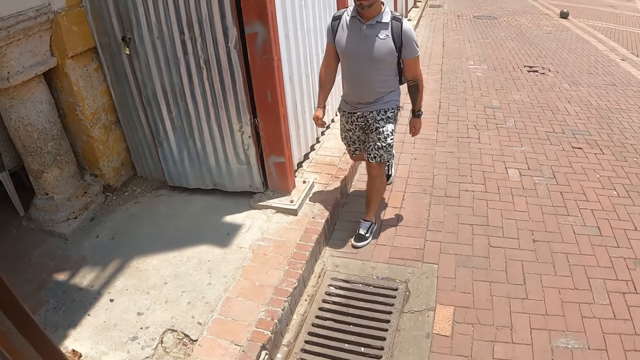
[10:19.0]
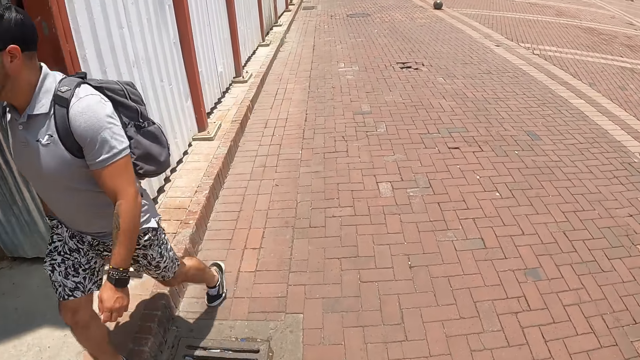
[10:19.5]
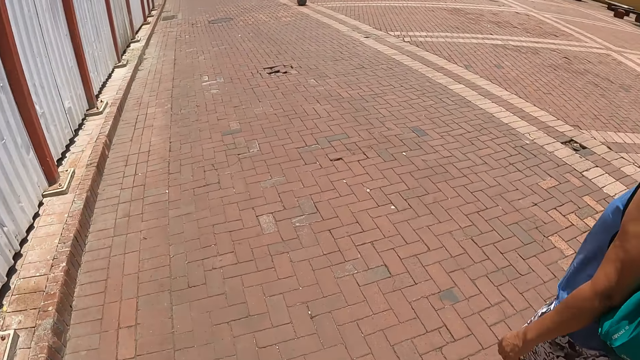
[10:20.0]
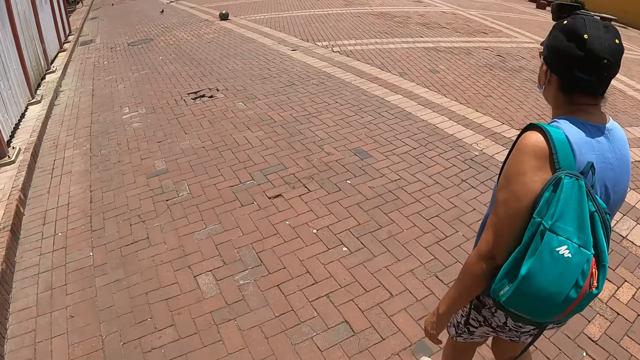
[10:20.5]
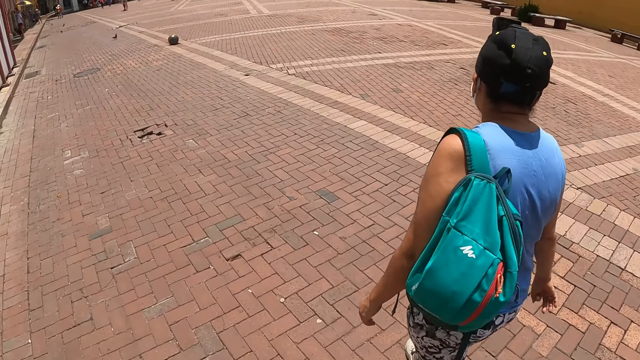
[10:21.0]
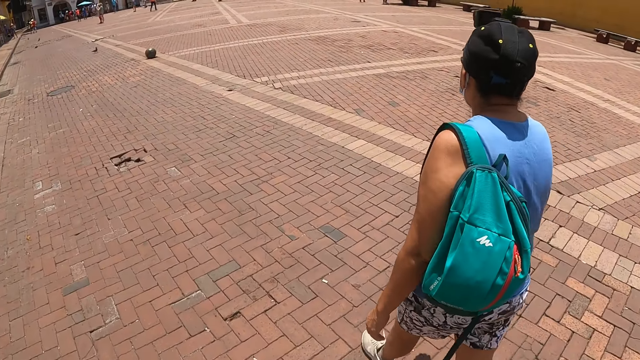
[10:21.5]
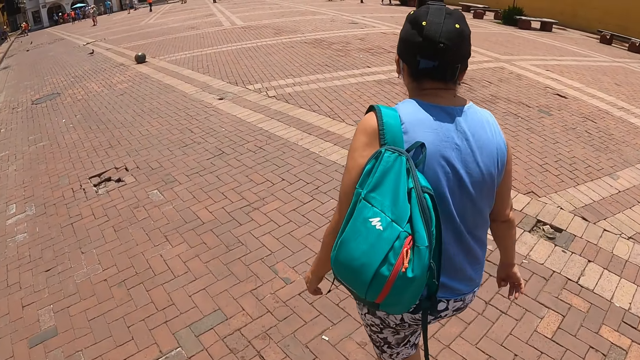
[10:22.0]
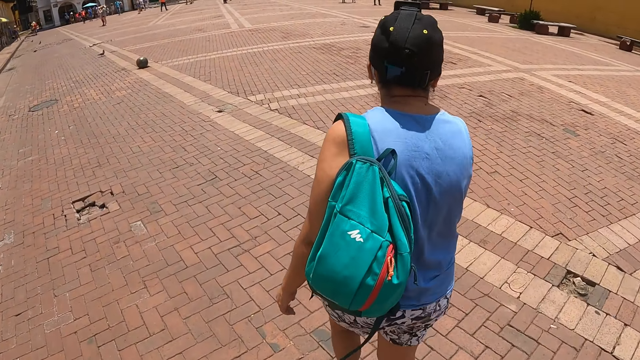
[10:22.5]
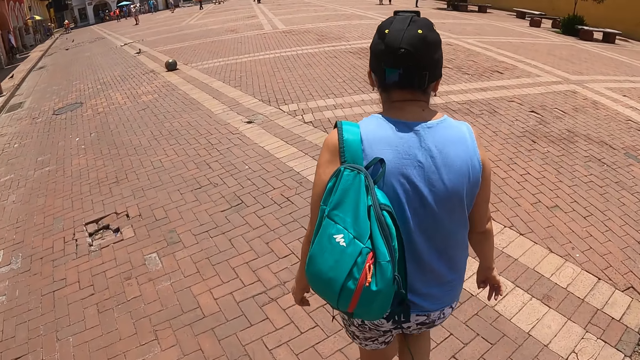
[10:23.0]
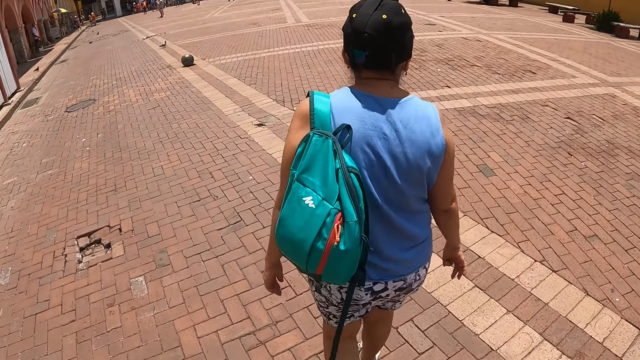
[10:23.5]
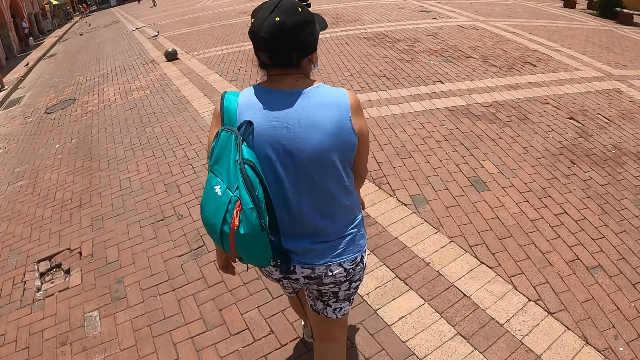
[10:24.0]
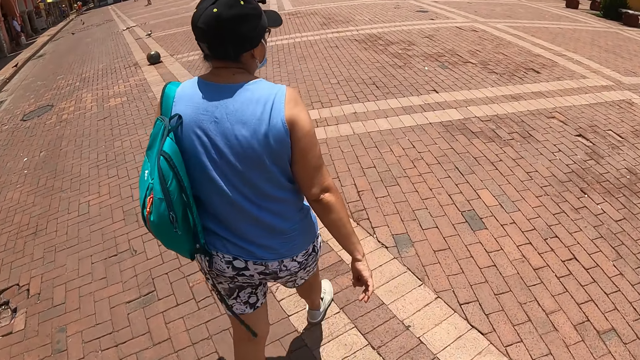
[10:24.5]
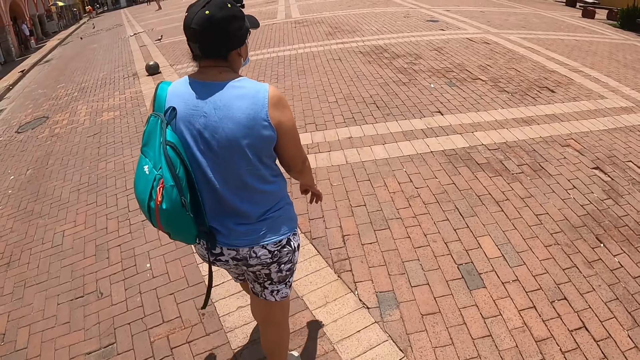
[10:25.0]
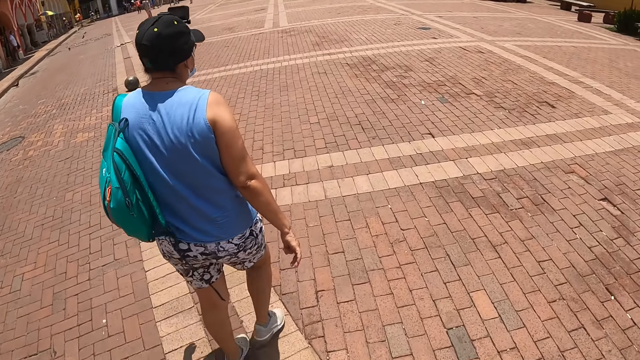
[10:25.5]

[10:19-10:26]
A woman walks on the road.

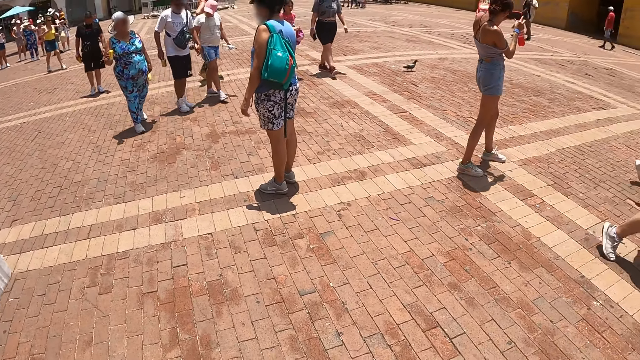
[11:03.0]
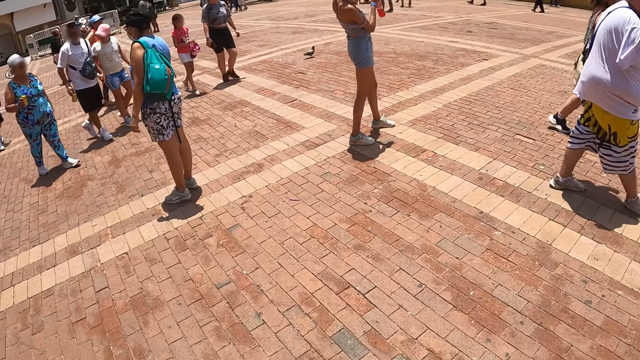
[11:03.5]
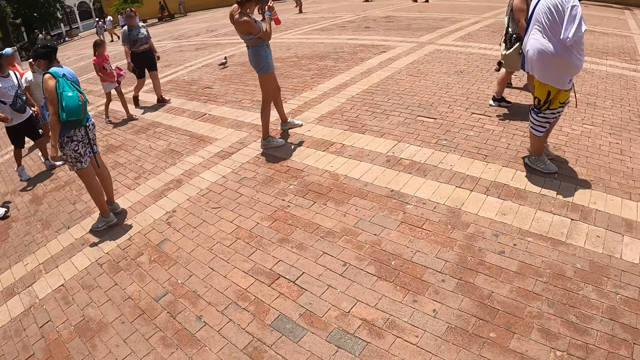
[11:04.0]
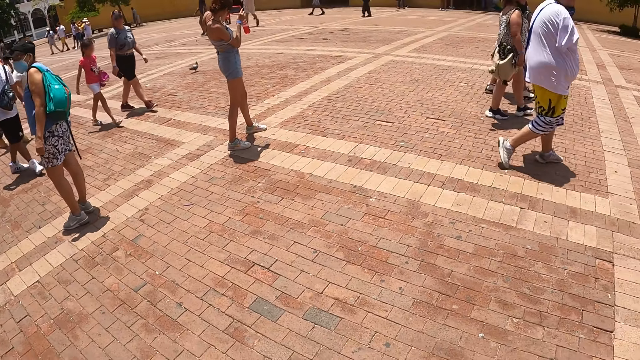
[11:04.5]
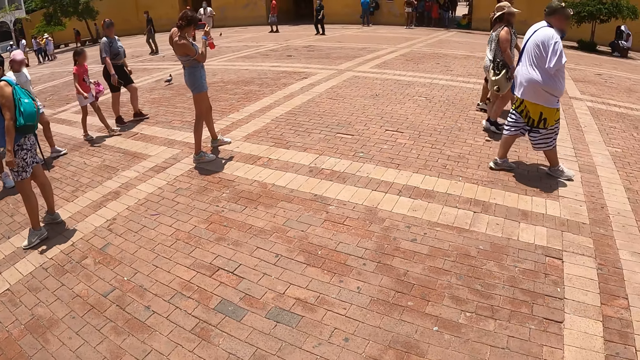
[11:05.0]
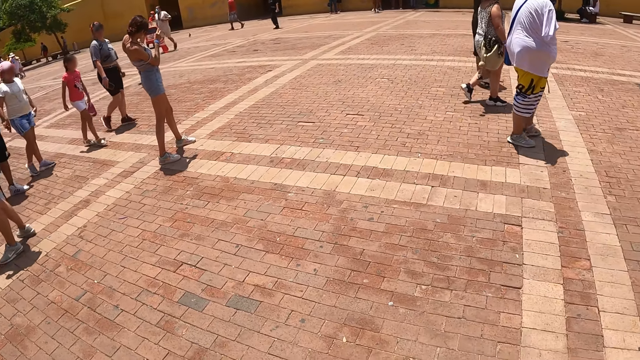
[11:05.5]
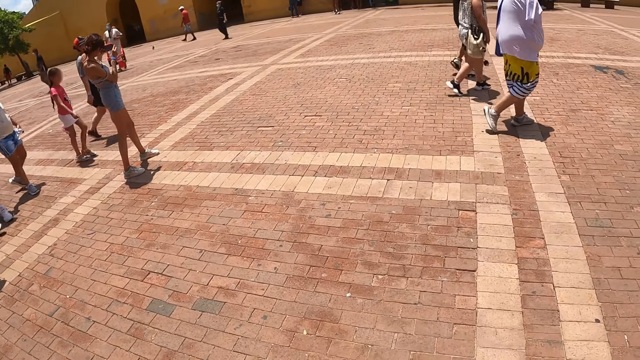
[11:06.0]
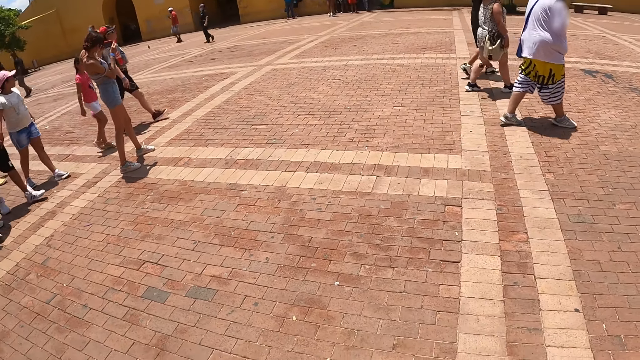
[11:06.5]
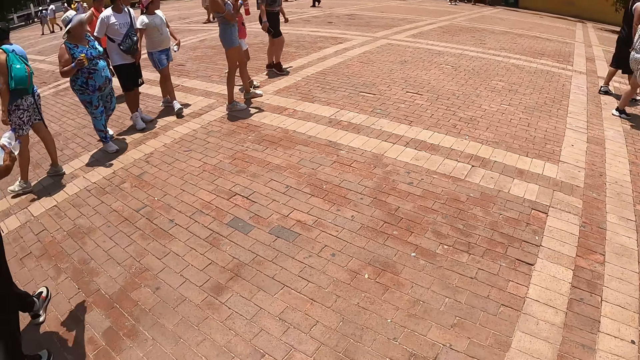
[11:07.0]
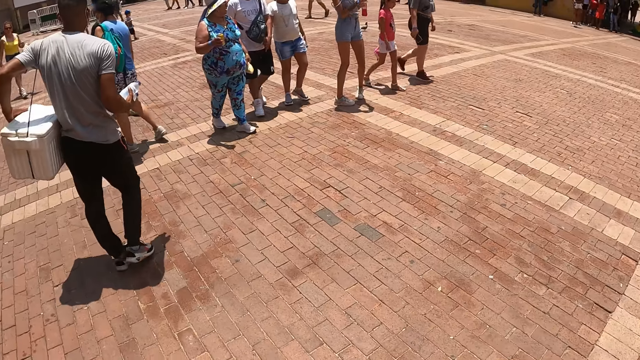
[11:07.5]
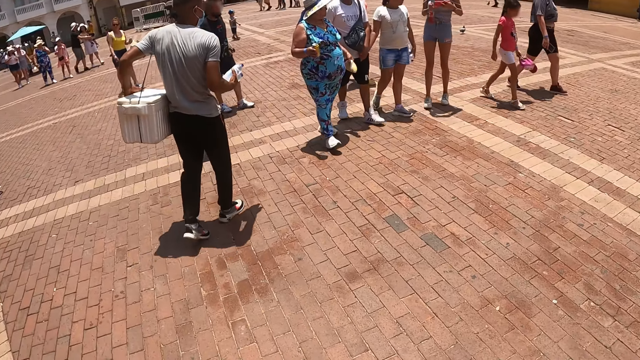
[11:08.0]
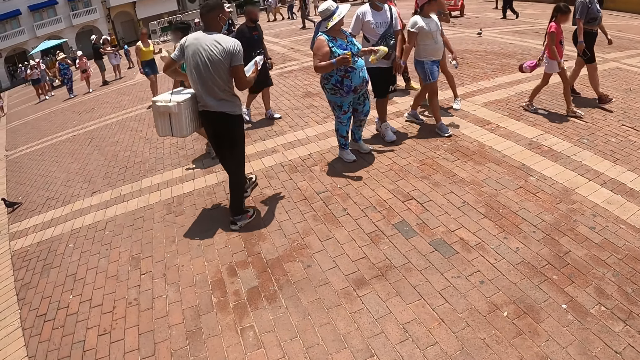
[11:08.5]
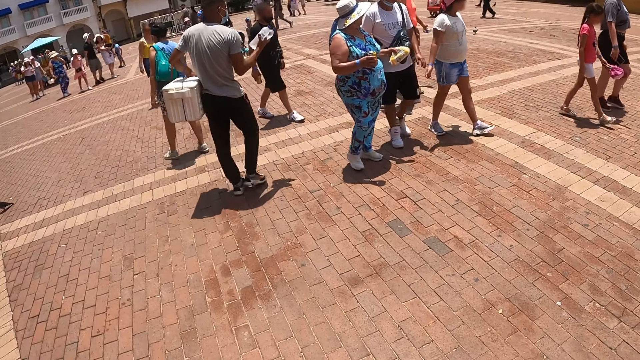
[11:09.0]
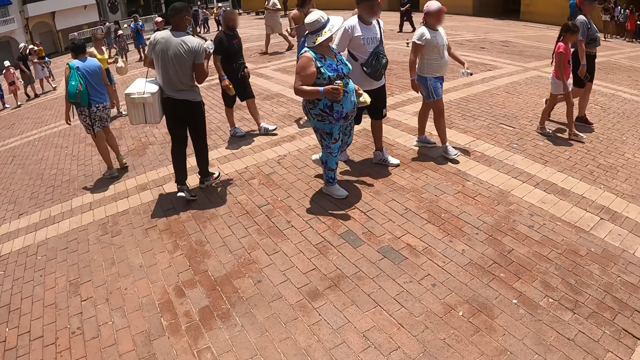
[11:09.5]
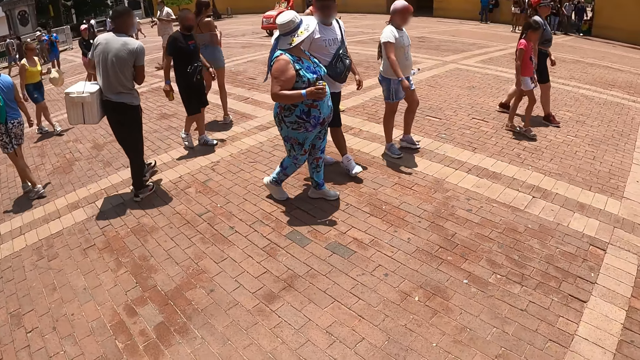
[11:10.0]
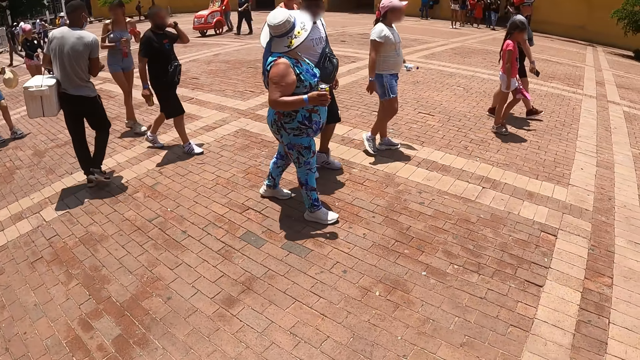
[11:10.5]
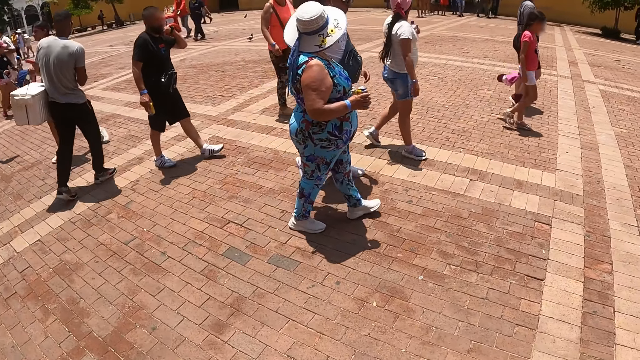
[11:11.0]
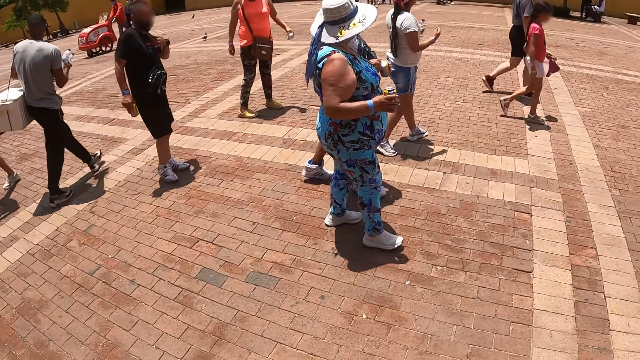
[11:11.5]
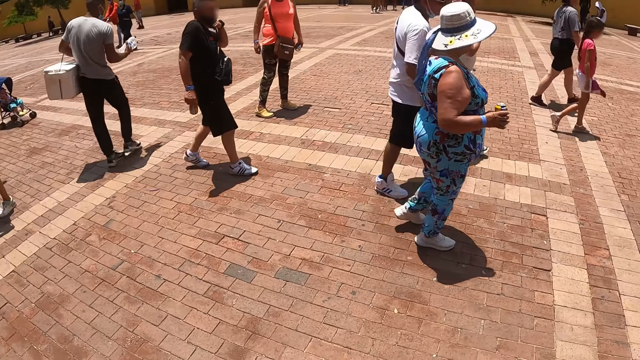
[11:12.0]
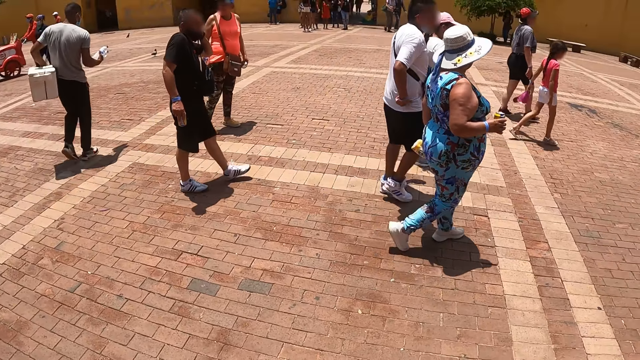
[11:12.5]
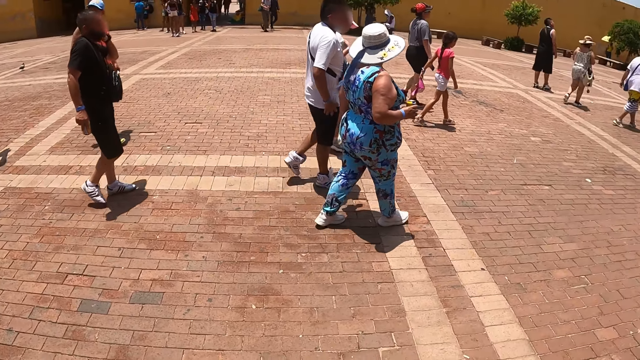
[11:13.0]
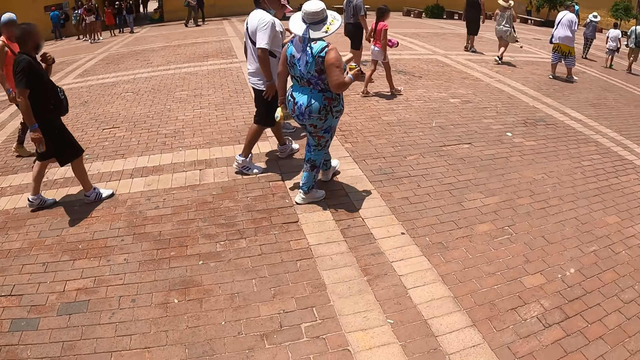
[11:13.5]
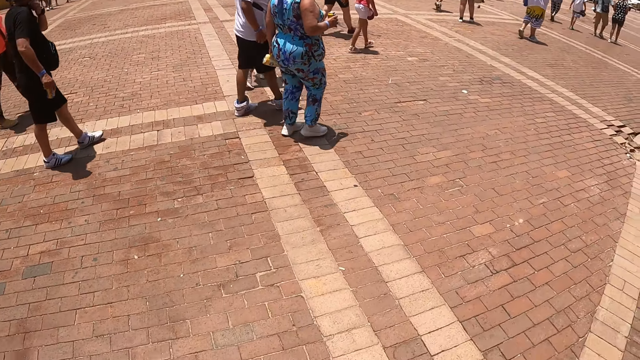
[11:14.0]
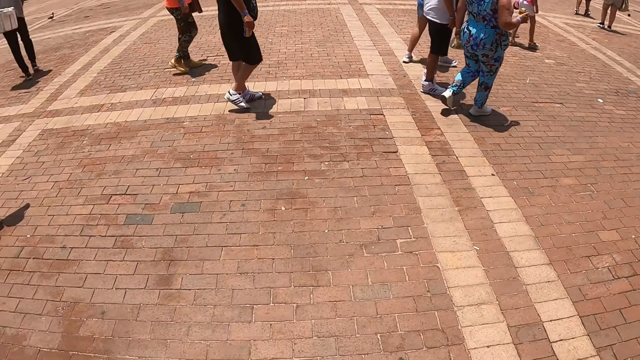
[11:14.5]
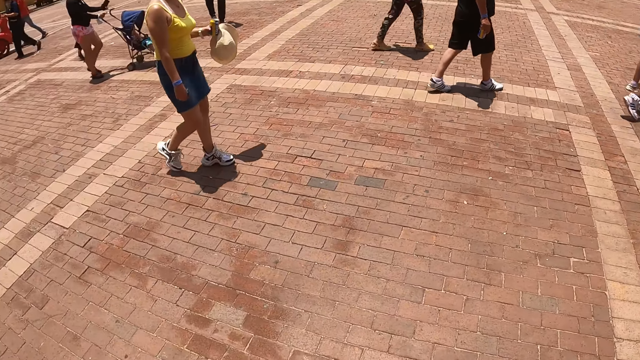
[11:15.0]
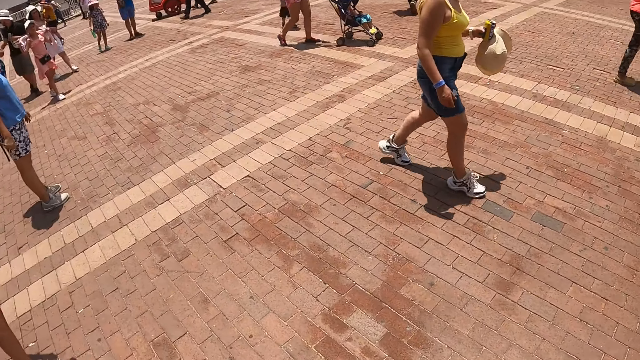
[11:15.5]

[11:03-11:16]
The camera wearer stares around. They look around.
